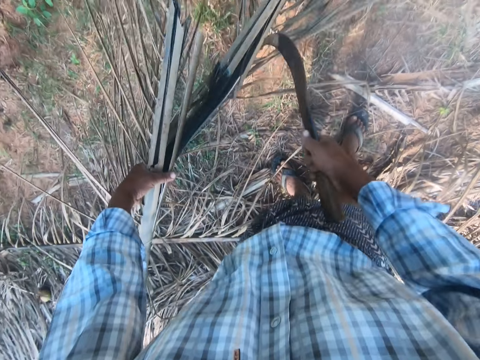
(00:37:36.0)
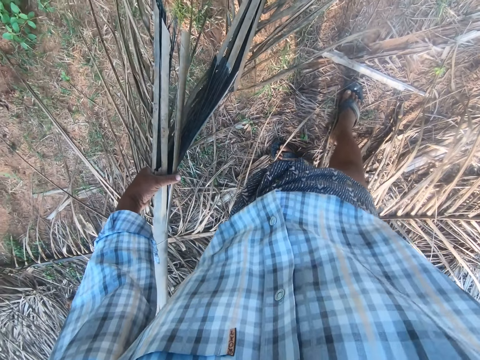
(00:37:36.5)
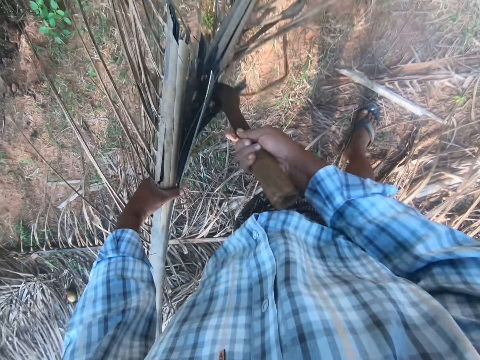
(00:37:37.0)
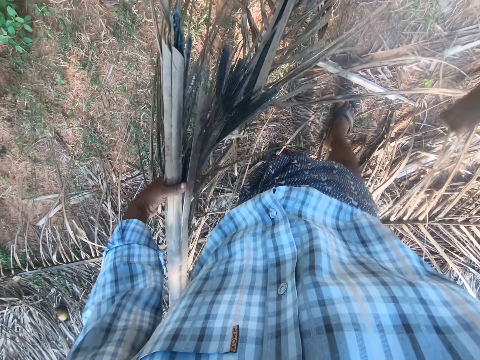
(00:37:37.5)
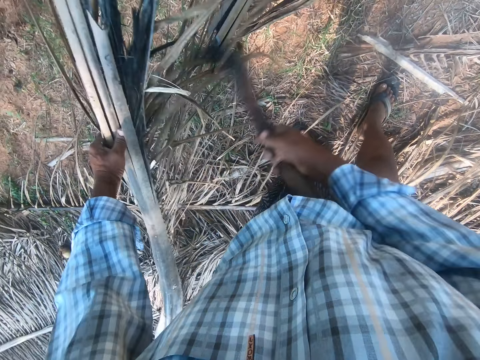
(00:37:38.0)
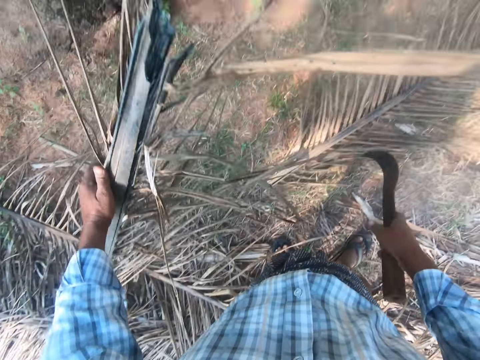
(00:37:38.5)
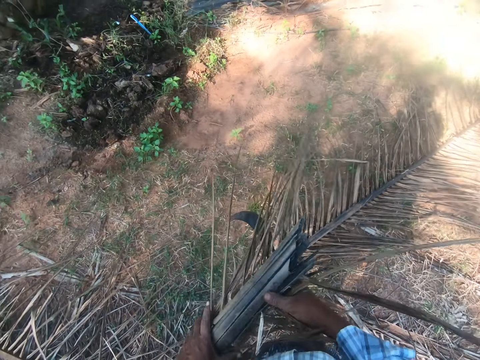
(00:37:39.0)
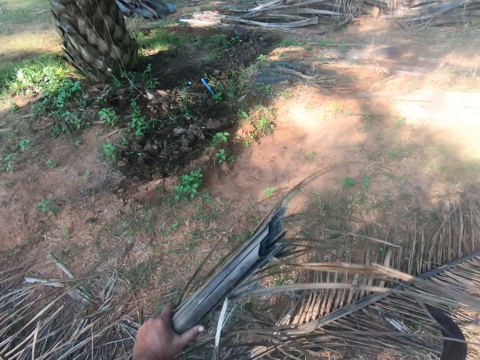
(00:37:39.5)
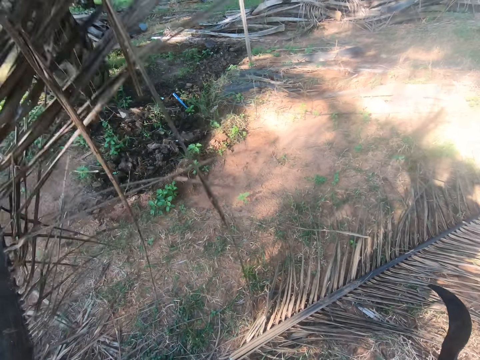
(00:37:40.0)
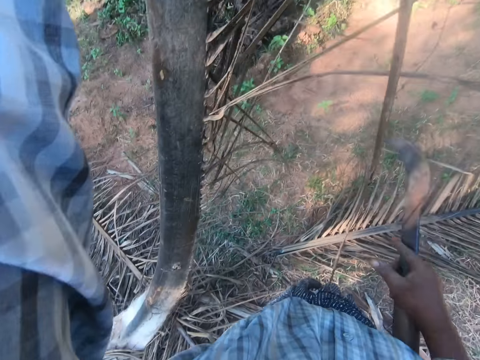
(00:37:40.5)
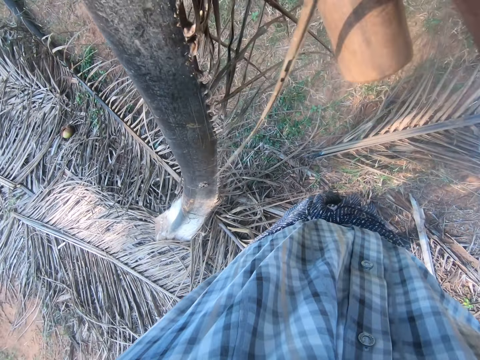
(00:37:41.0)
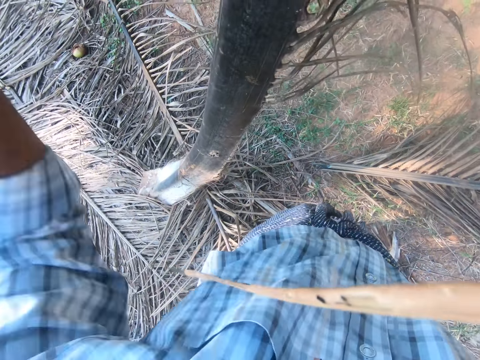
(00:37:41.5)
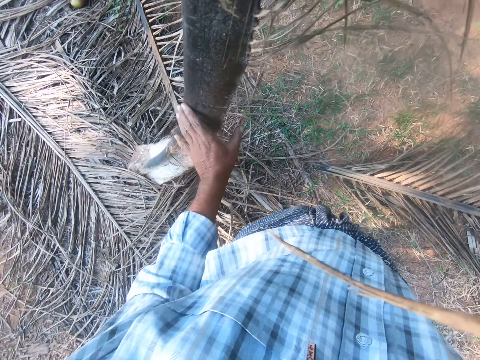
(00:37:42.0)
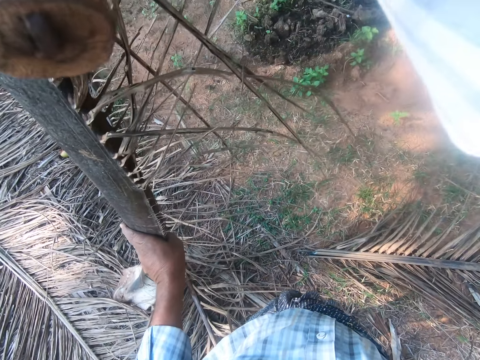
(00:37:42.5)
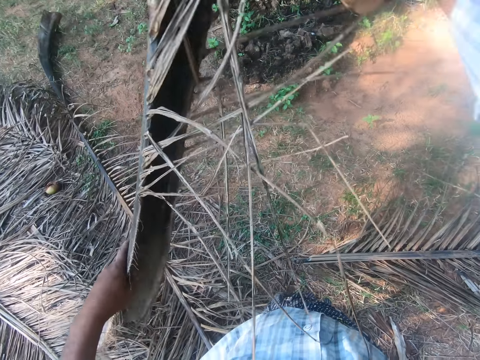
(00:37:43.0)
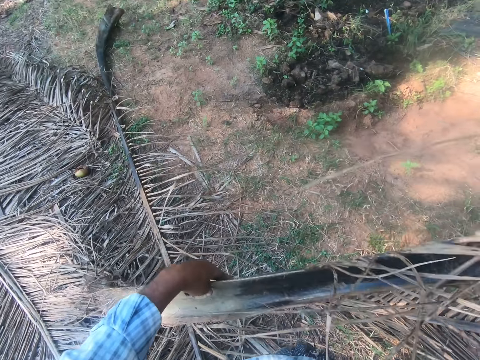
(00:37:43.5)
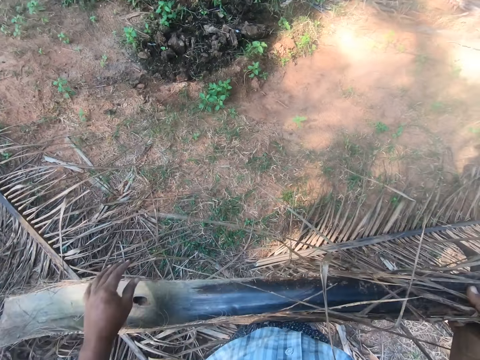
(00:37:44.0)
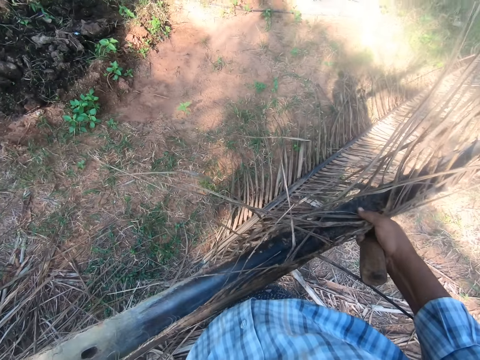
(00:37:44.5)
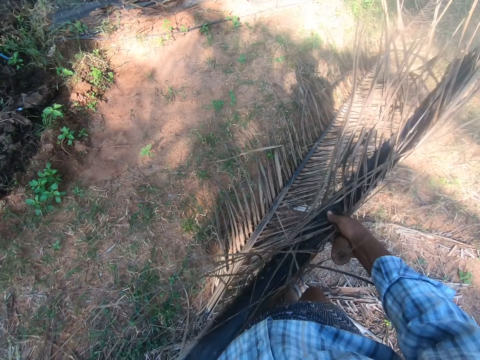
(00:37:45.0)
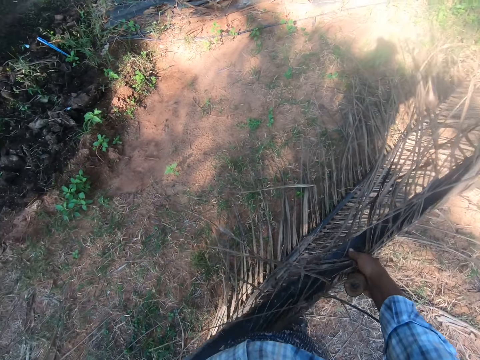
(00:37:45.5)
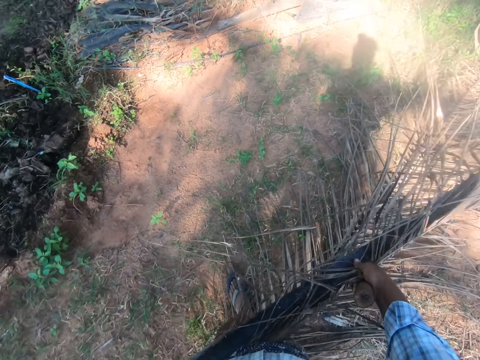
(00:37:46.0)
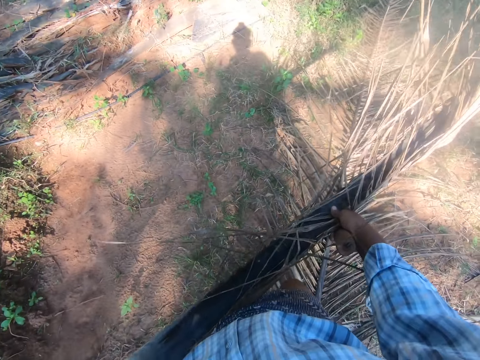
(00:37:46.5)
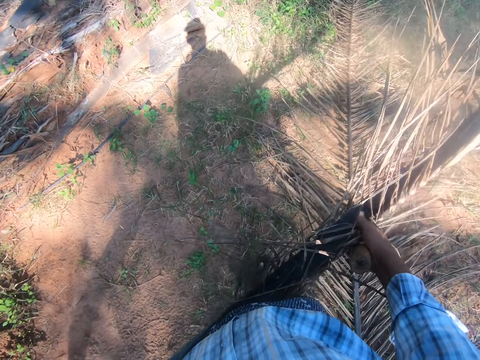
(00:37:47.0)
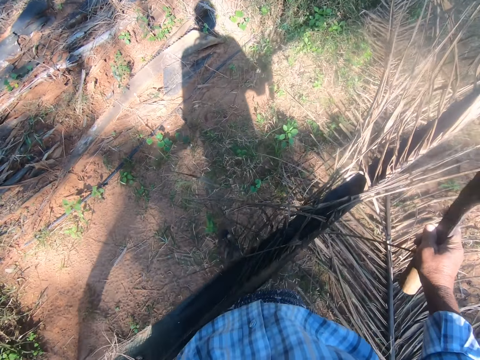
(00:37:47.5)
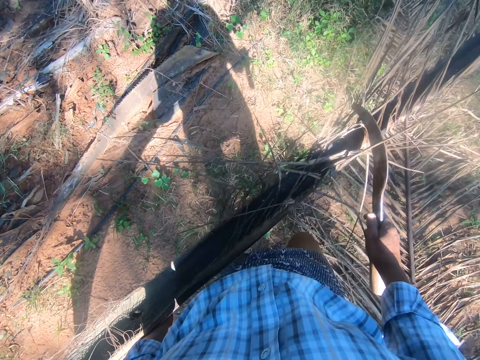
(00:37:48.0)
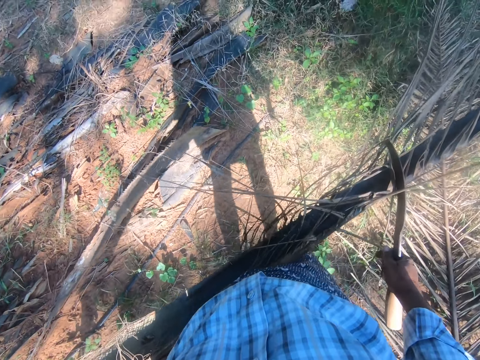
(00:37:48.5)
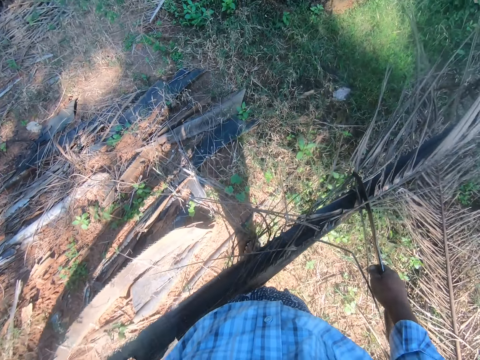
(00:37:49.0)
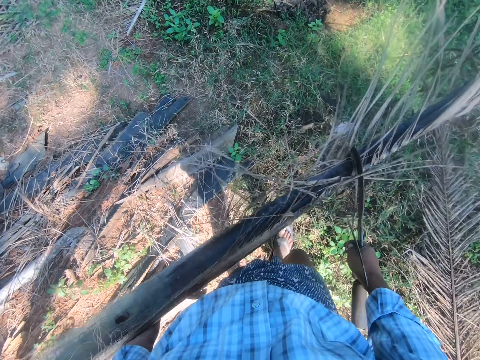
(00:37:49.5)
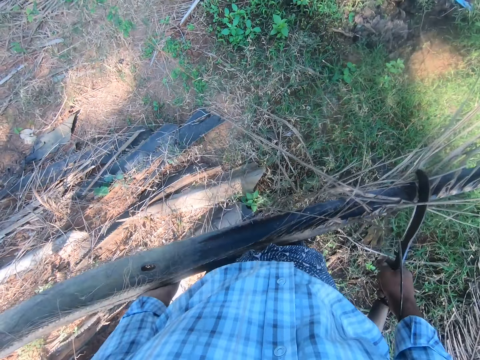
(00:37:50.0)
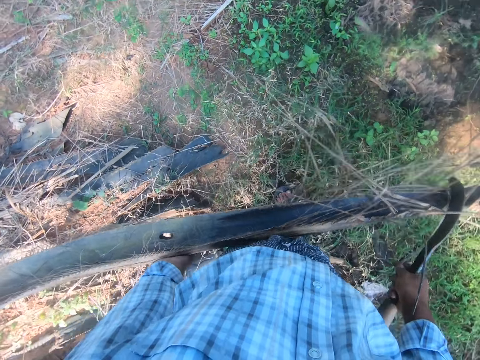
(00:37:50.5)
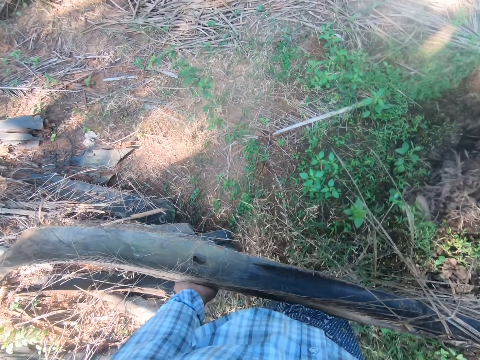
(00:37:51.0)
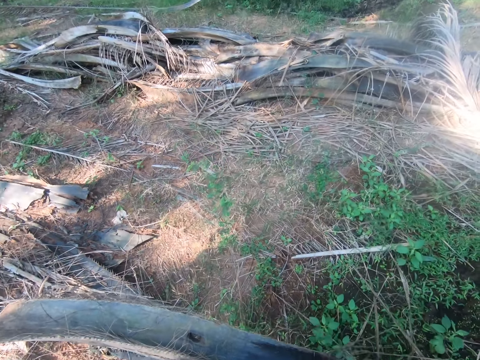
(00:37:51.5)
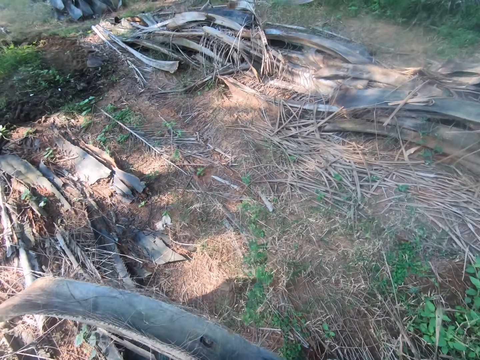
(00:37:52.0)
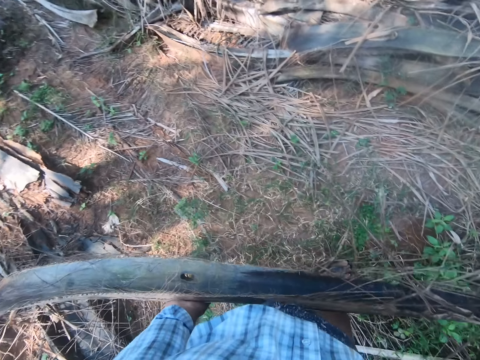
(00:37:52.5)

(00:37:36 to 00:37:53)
The camera wearer cuts a palm stem using a machete repeatedly. They separate the rachis from the palm frond with a sickle. They walk around the garden. They hit the palm stem with the machete. They walk away with the rachis.

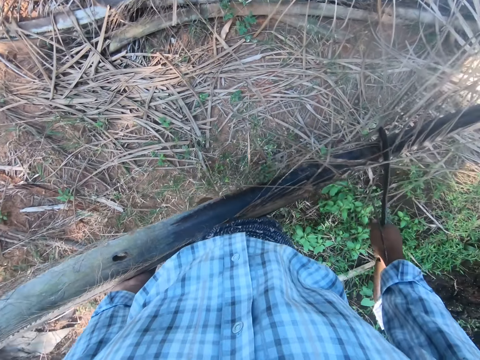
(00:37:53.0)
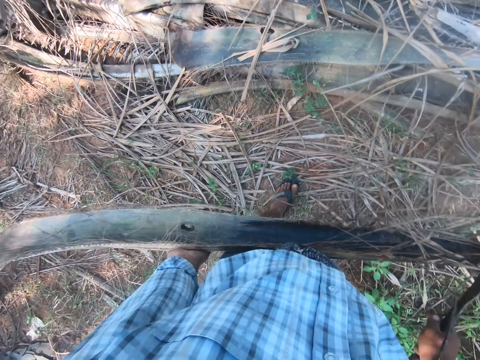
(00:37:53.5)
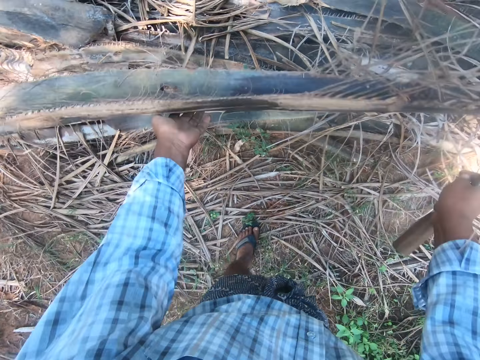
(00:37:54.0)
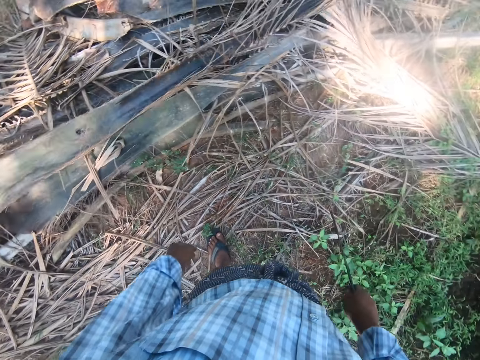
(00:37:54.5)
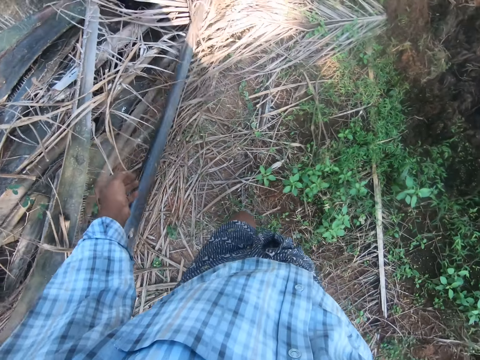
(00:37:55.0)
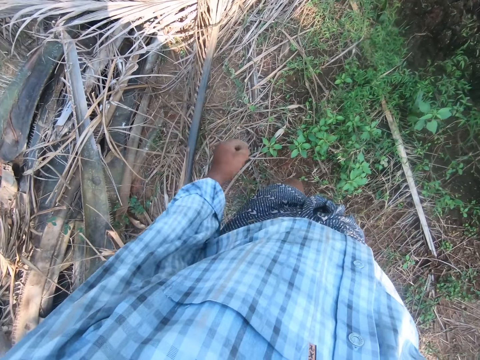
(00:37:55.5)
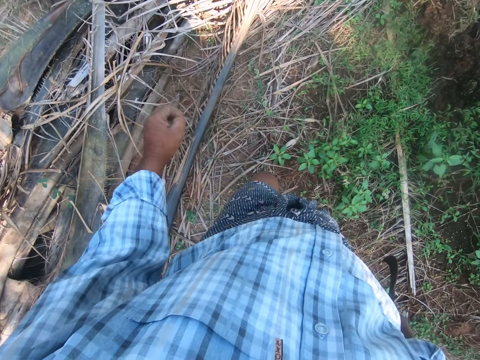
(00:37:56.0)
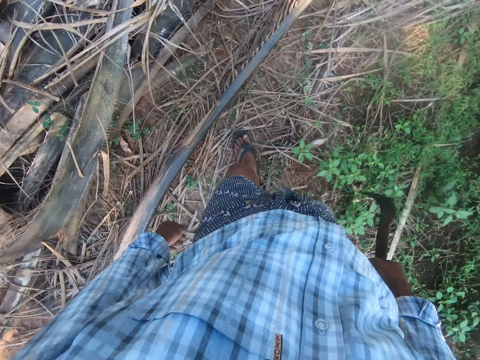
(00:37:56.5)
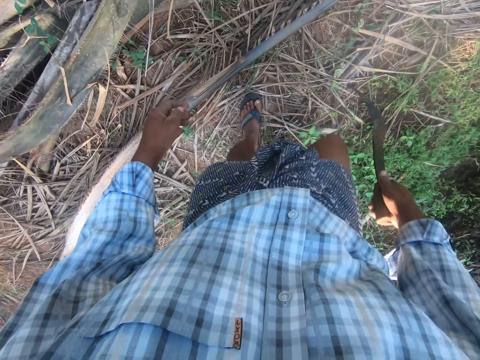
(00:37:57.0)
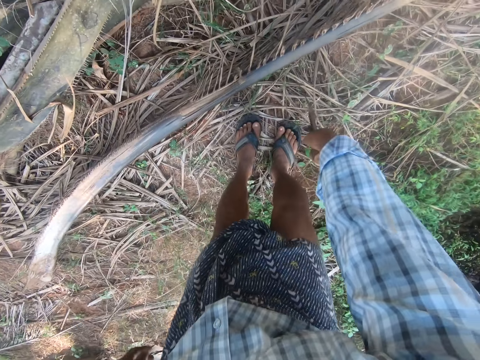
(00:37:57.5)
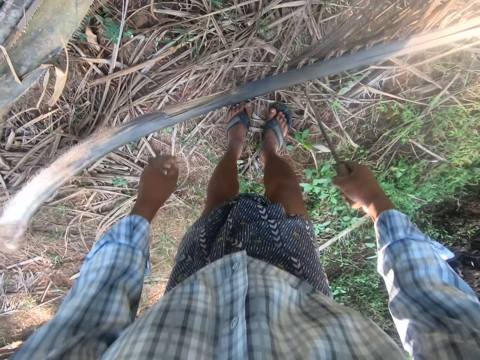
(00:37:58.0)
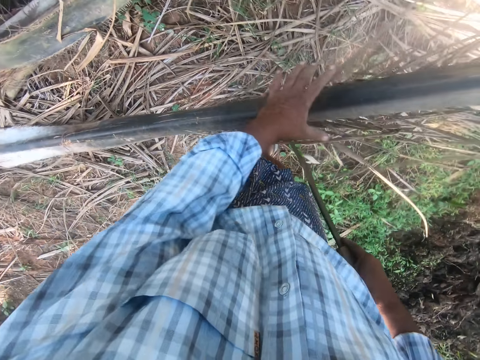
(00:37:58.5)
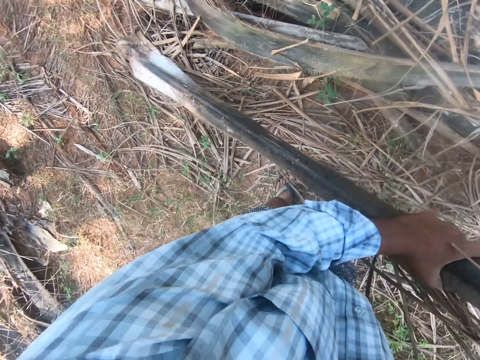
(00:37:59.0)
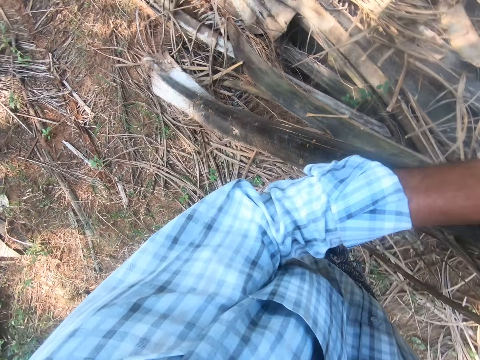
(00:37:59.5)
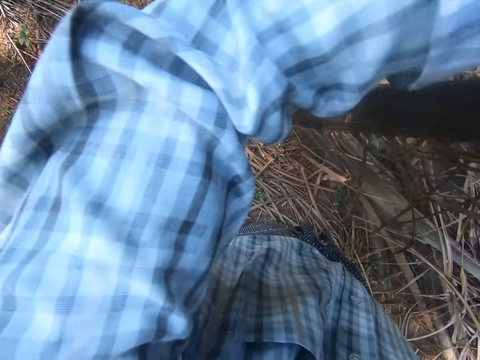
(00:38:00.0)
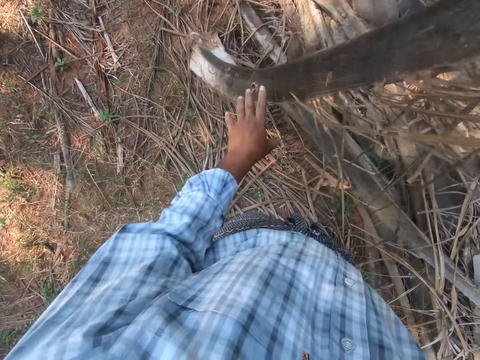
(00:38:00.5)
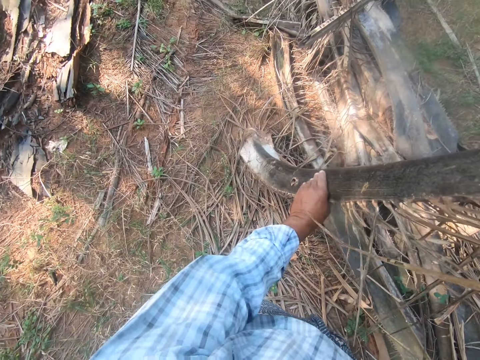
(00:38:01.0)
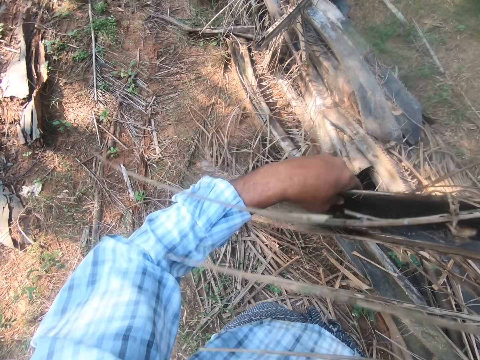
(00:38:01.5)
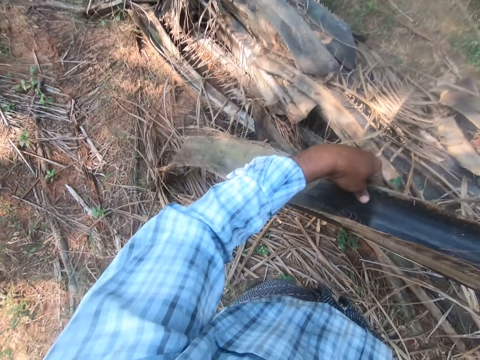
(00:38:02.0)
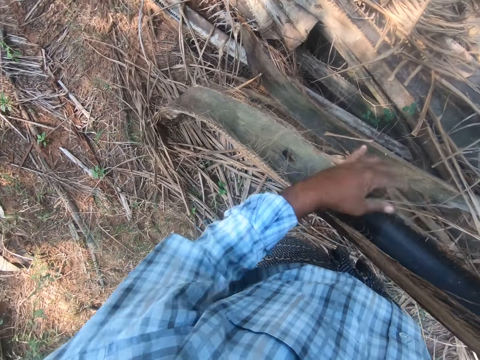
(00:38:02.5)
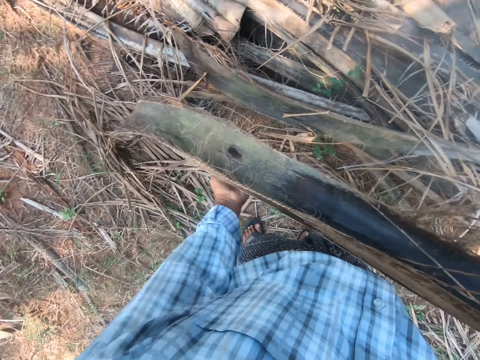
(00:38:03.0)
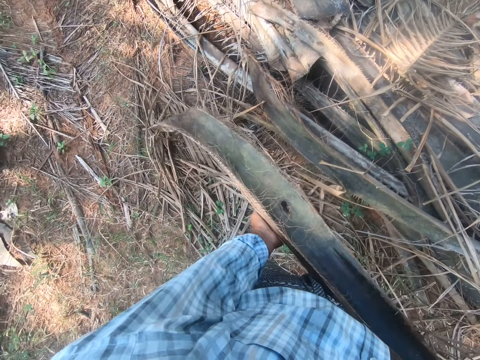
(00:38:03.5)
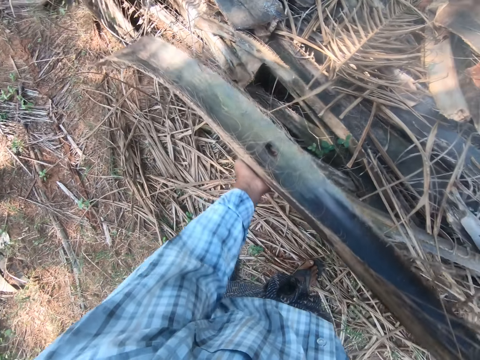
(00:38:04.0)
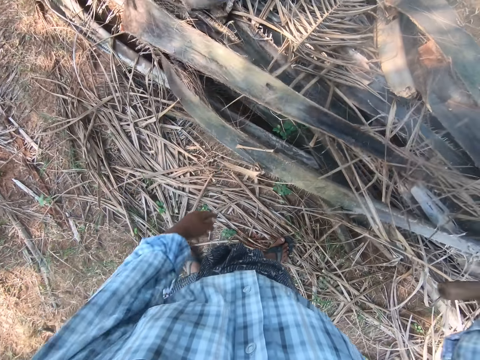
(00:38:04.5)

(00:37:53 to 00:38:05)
The camera wearer drops the rachis or palm stem on a heap of rachises. They pick a palm stem using a machete. They pick a rachis from the ground. They throw the palm stem.
